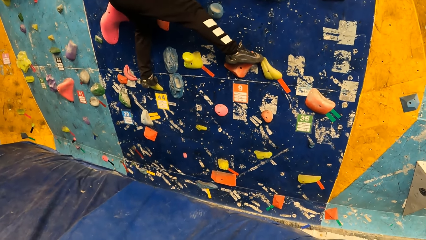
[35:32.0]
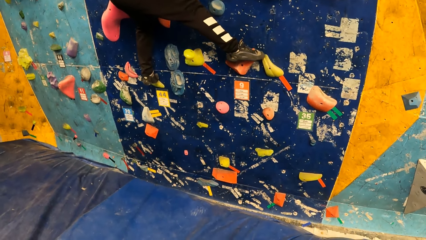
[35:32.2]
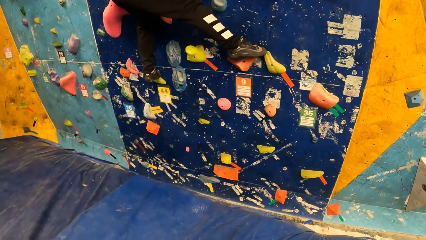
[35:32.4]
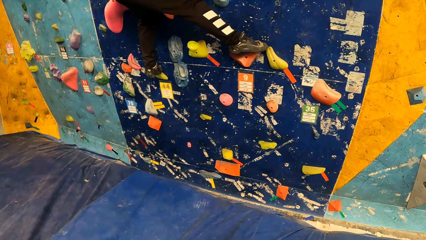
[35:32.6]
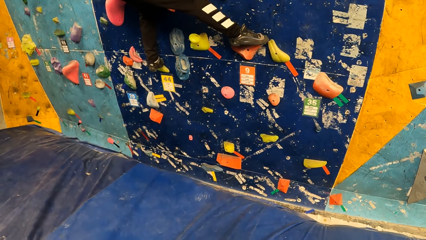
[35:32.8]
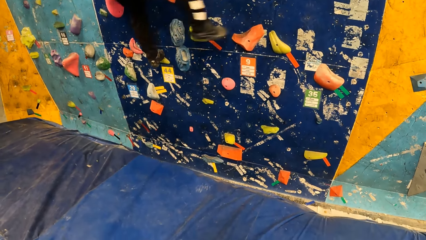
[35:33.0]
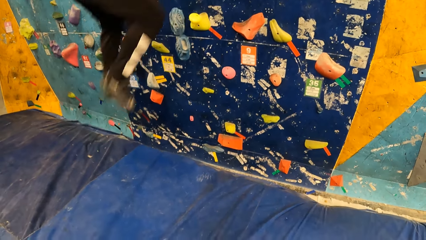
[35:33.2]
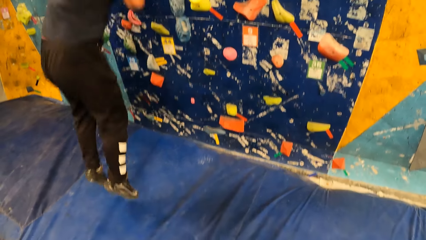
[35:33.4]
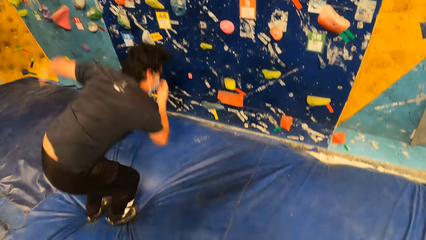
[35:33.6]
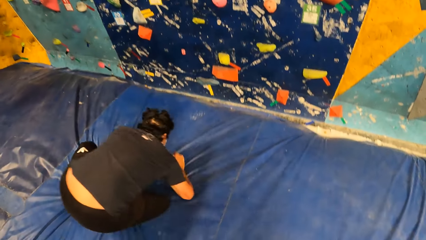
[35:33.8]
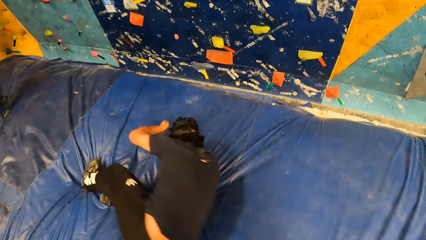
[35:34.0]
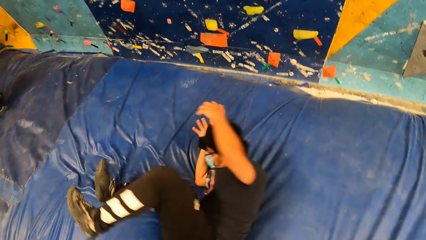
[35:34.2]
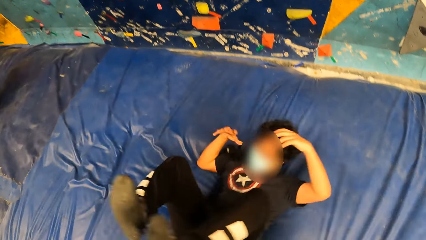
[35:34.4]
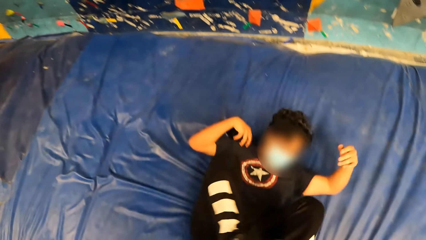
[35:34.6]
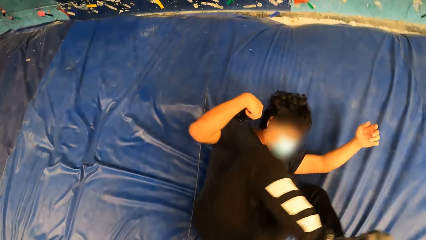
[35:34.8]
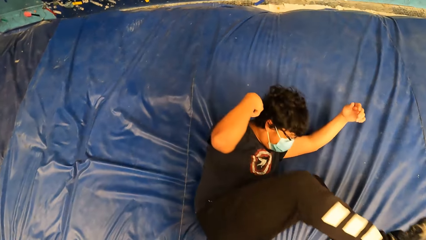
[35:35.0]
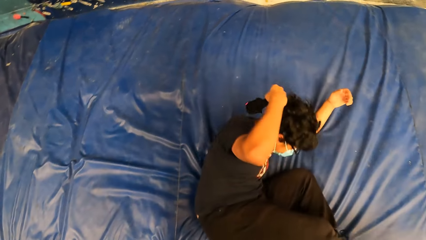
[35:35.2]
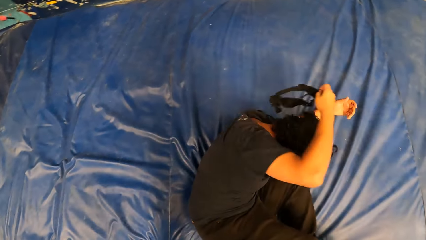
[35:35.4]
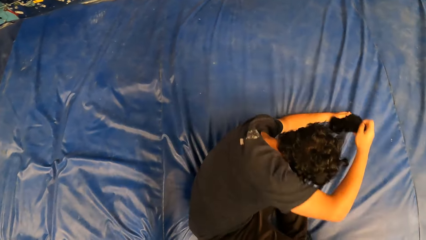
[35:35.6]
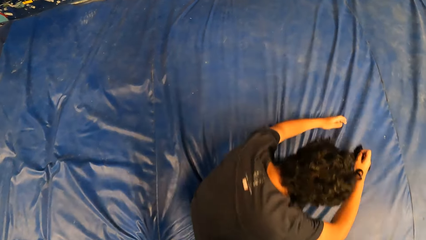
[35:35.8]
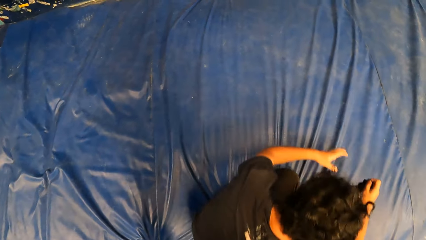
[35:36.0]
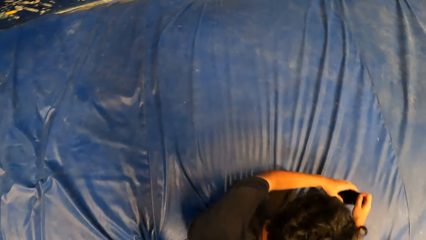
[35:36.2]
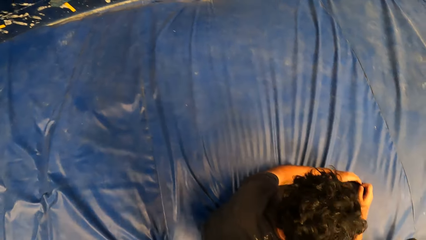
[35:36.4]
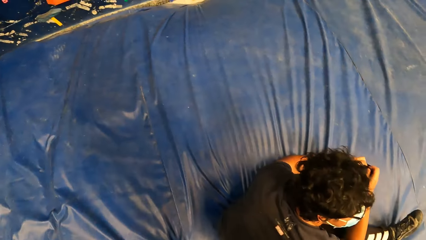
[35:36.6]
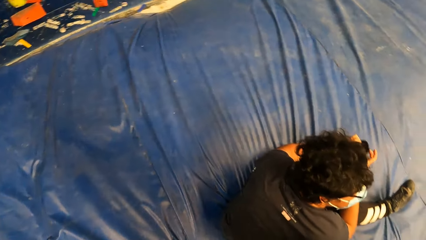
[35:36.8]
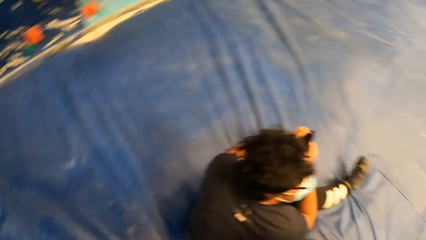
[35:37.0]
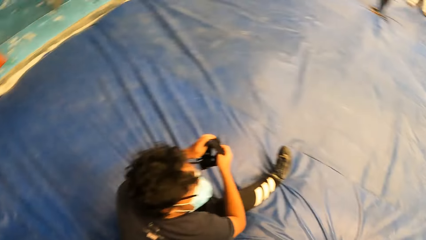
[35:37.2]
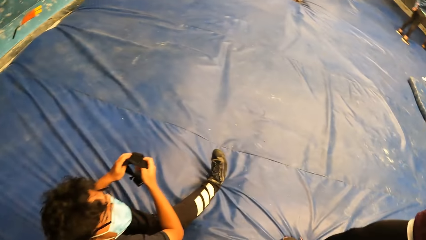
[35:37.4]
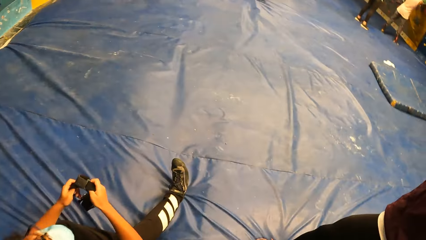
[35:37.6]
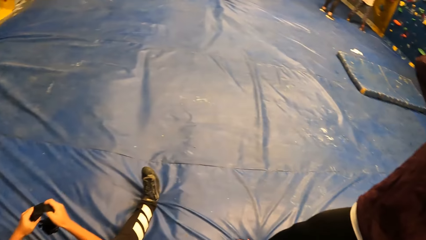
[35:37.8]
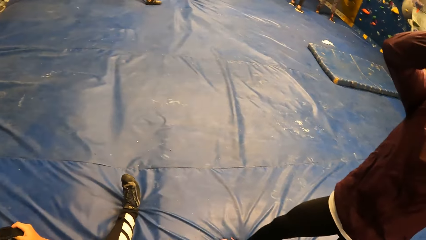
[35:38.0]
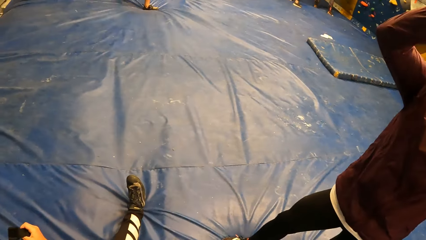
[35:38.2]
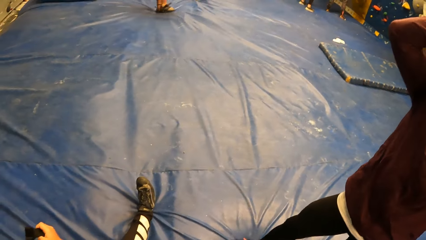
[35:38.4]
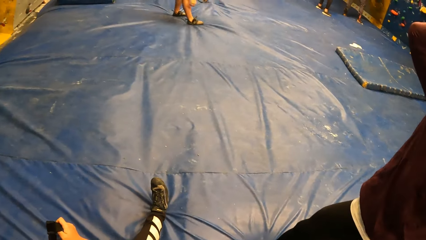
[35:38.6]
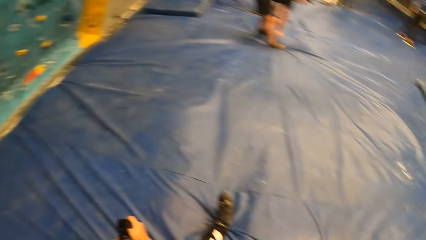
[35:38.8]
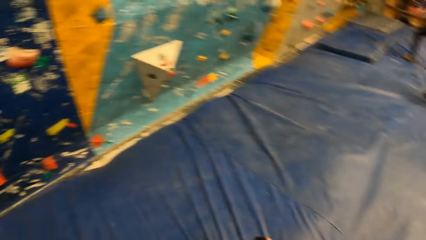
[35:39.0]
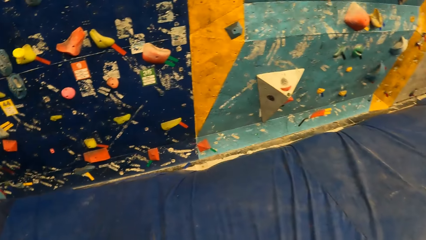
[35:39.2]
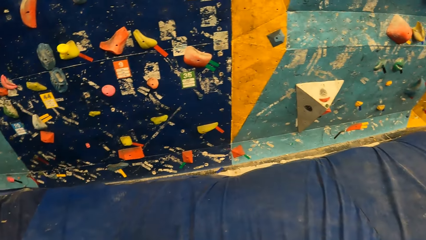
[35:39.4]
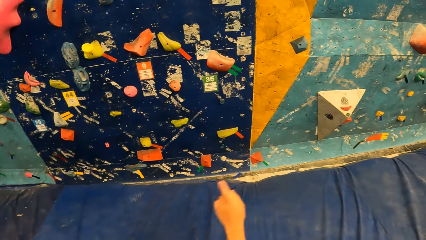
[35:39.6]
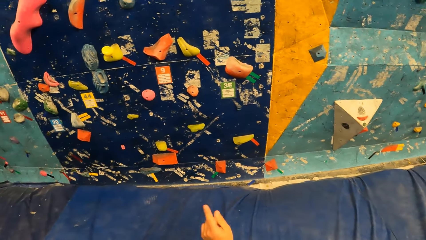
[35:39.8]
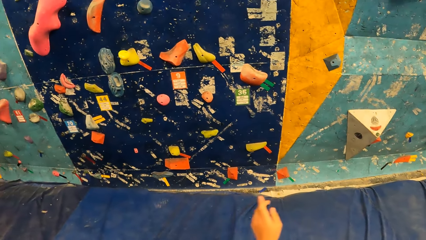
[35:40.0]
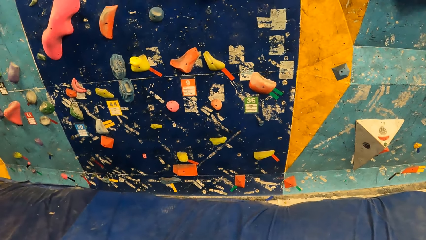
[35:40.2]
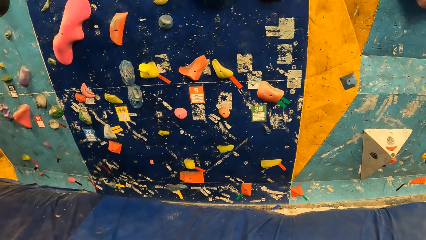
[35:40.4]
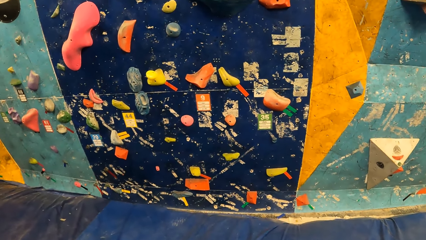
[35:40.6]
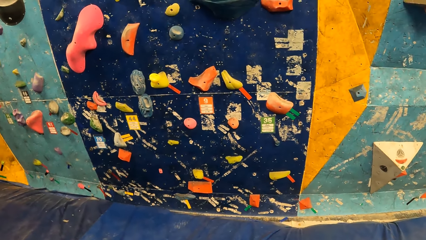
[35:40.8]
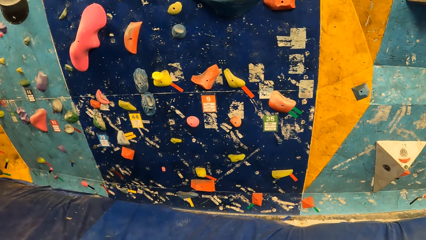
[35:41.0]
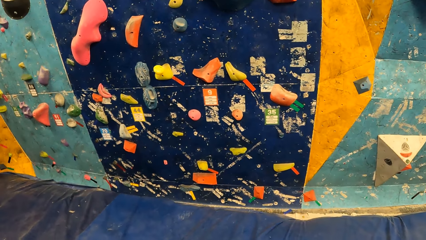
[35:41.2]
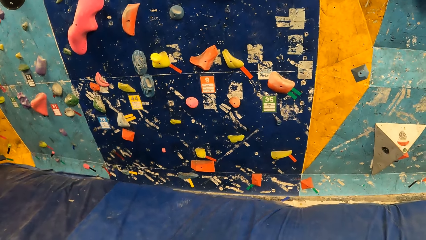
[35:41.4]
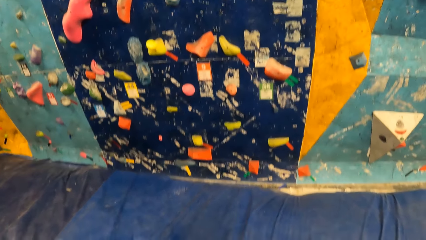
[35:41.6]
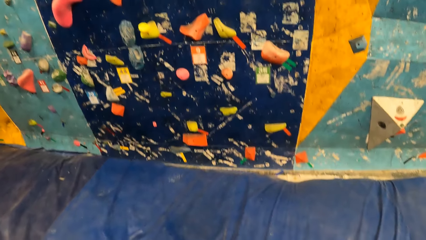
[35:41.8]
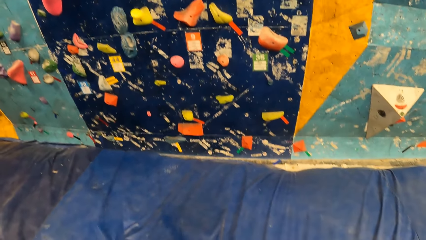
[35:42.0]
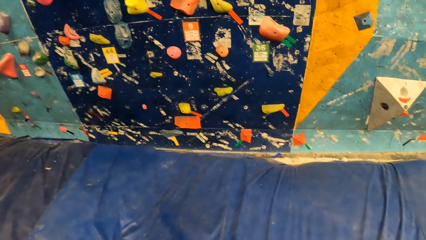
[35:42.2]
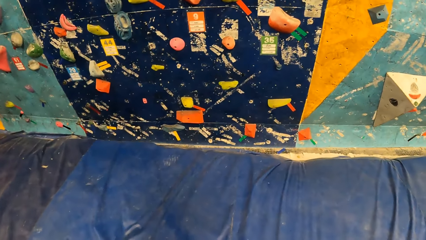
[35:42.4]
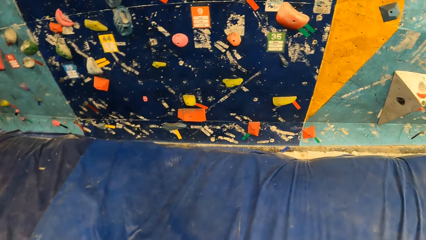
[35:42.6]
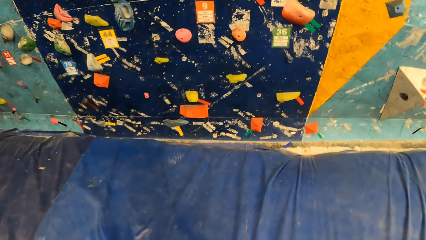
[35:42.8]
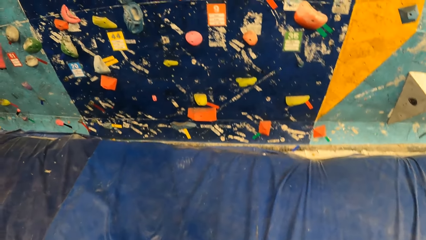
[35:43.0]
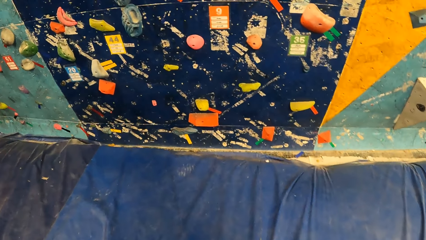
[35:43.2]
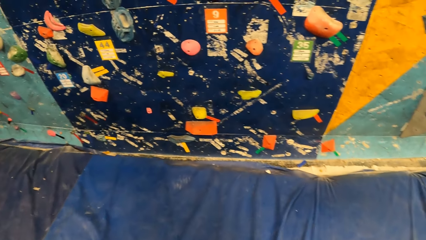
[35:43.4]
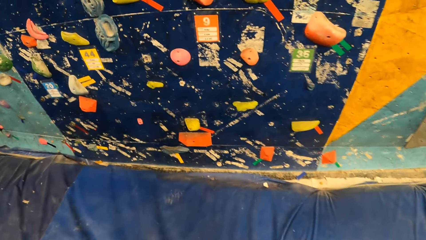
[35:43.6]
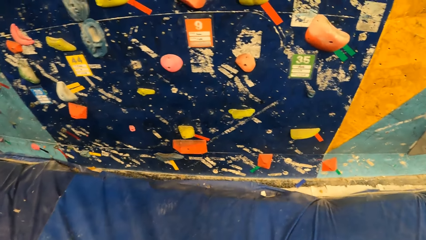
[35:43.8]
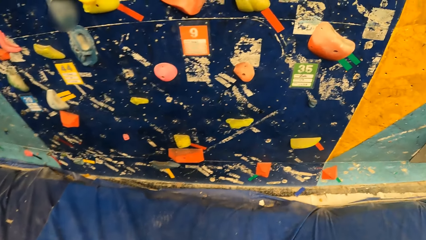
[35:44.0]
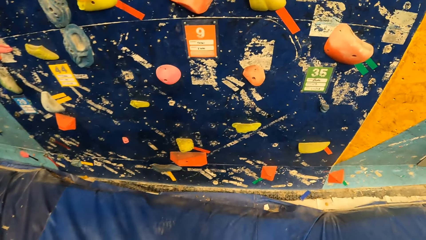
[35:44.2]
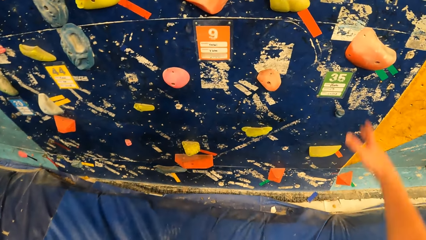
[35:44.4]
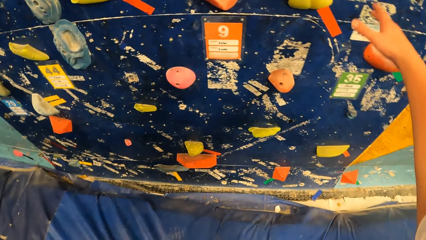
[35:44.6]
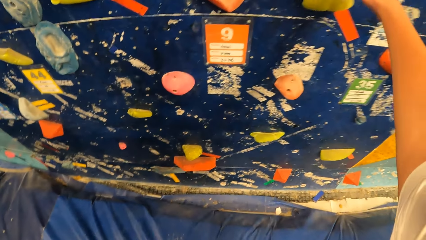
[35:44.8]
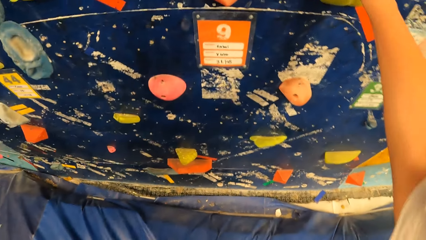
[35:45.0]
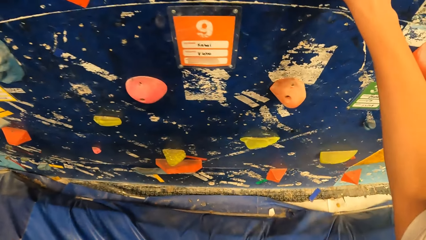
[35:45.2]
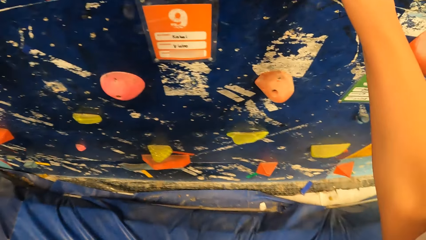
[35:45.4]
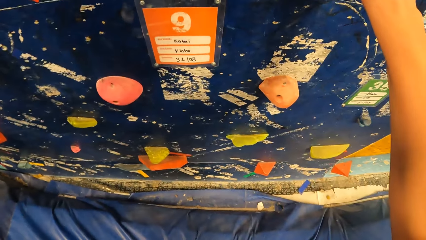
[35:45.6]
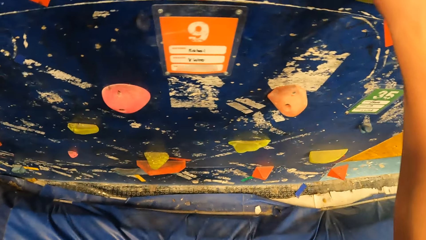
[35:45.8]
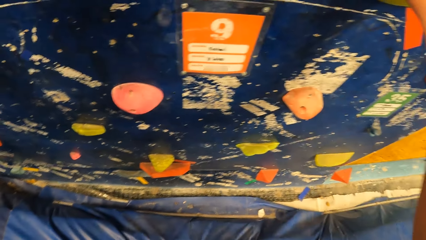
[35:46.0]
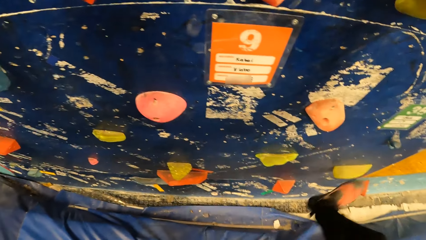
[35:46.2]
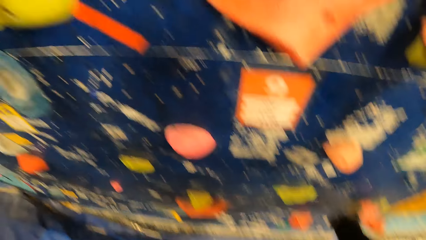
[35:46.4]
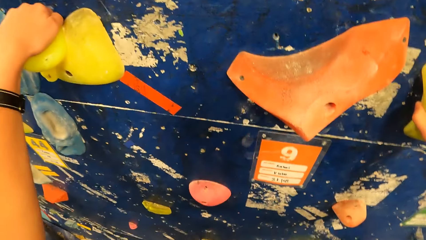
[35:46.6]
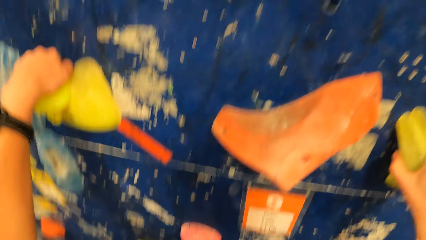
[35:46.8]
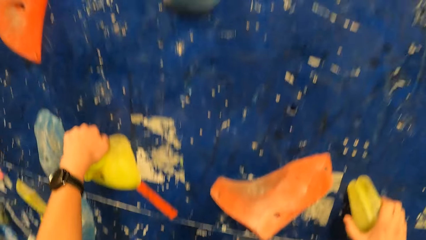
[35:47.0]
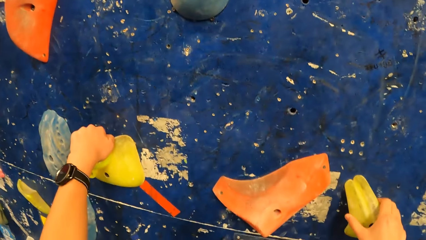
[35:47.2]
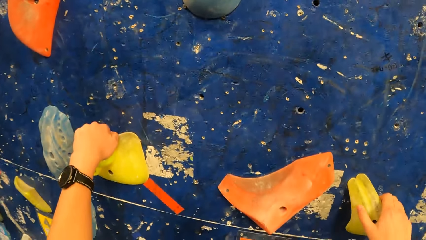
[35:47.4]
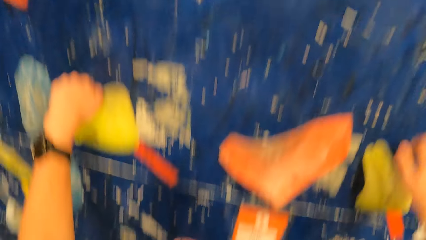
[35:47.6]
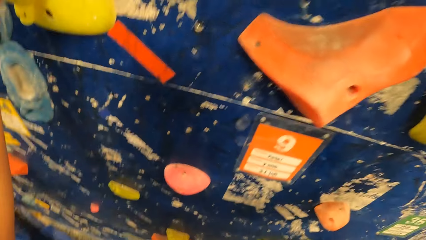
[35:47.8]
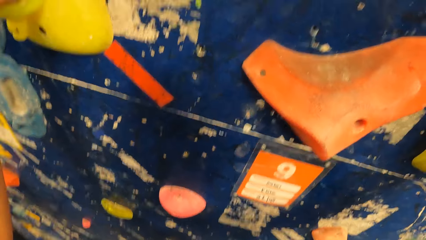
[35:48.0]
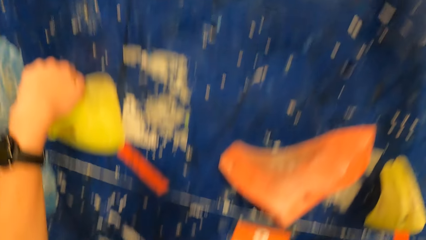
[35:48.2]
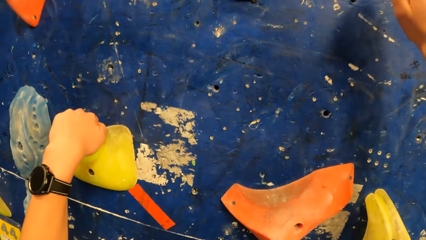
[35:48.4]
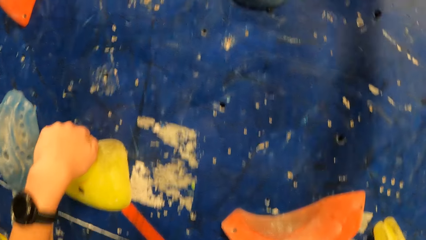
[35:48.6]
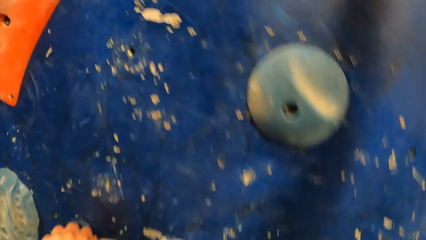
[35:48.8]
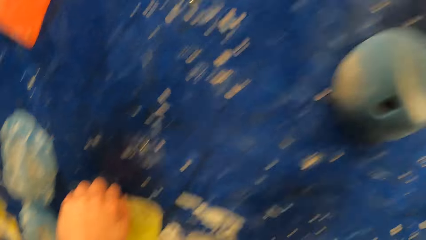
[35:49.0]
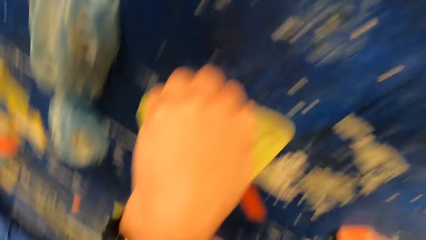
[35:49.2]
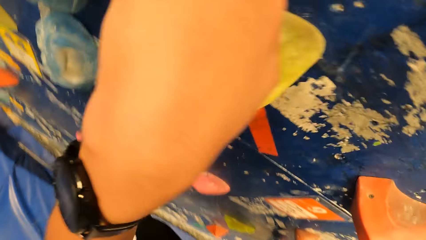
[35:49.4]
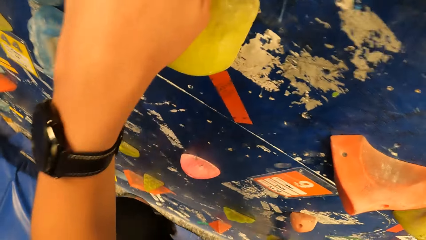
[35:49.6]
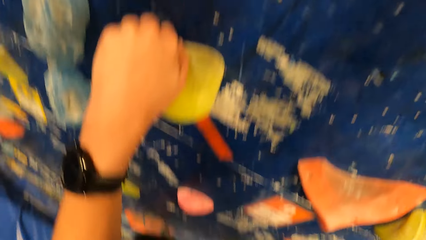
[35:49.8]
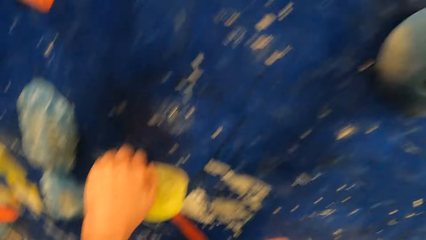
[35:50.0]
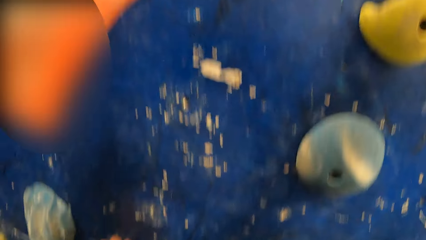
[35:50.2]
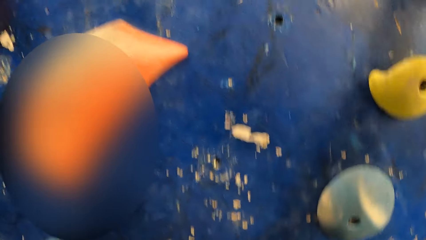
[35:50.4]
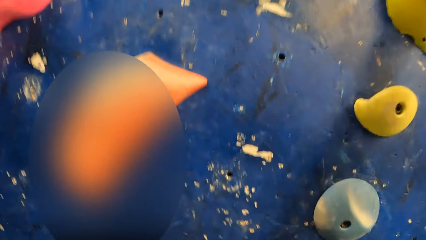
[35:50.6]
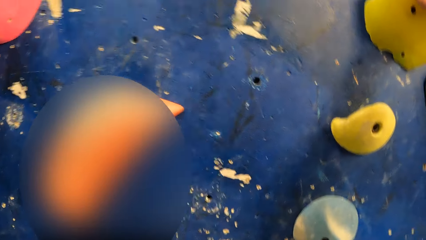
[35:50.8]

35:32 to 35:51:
The man jumps from the wall to the crash pad with both legs. The man rolls on the crash pad with his body. He takes the camera off his head with his right hand. He holds the camera with both hands. The camera wearer walks towards the wall. He puts his right hand on the bouldering wall. He puts his right leg on the bouldering wall. He climbs the bouldering wall.
